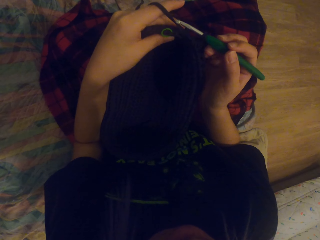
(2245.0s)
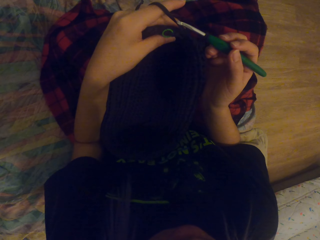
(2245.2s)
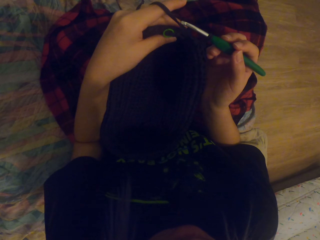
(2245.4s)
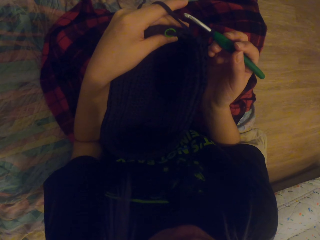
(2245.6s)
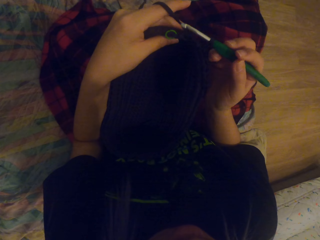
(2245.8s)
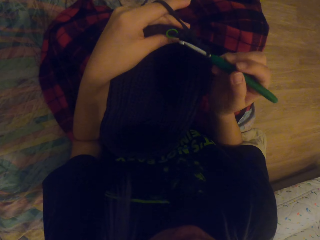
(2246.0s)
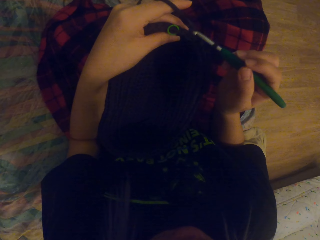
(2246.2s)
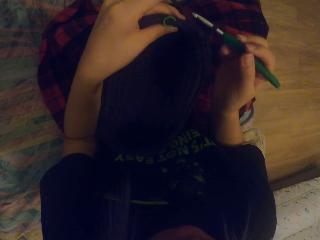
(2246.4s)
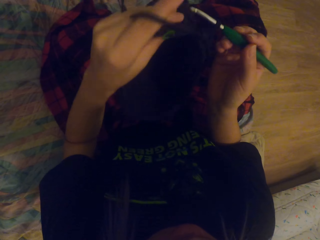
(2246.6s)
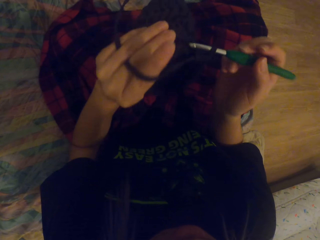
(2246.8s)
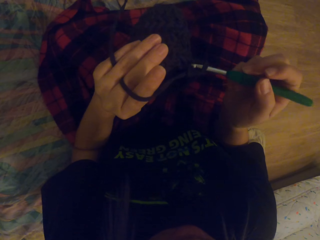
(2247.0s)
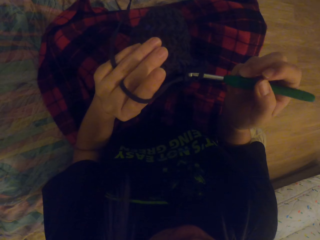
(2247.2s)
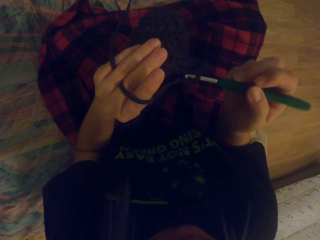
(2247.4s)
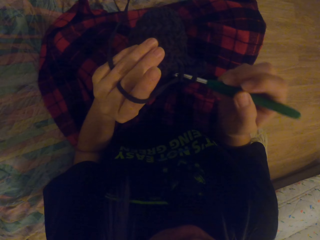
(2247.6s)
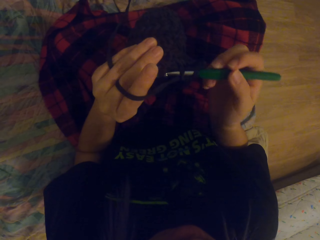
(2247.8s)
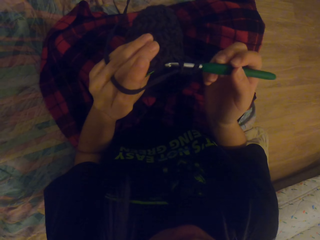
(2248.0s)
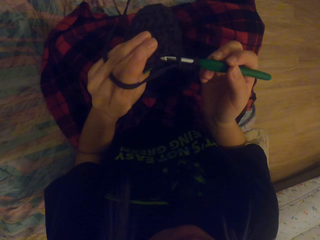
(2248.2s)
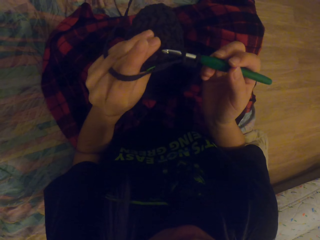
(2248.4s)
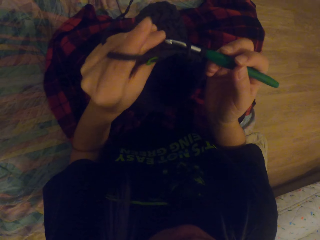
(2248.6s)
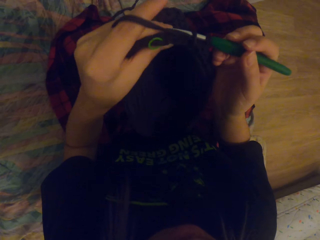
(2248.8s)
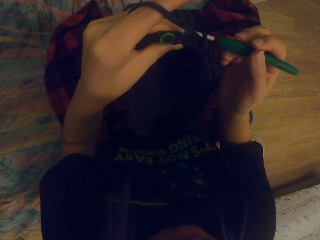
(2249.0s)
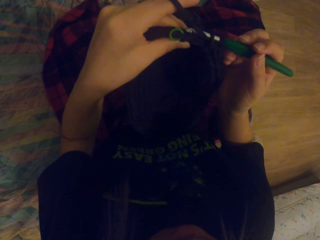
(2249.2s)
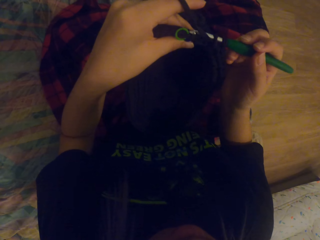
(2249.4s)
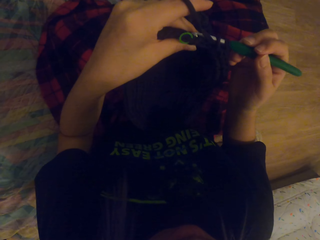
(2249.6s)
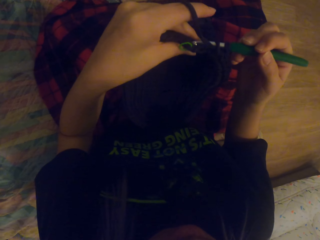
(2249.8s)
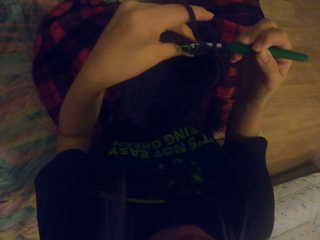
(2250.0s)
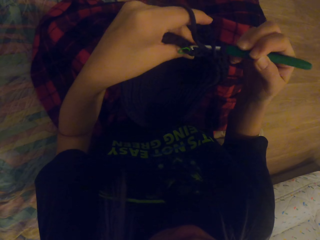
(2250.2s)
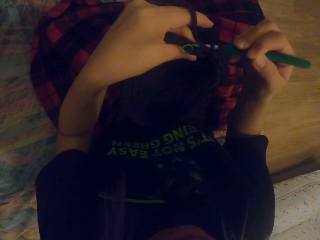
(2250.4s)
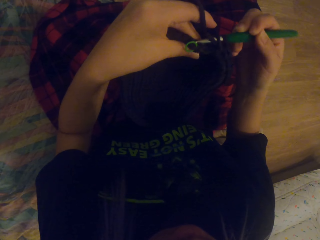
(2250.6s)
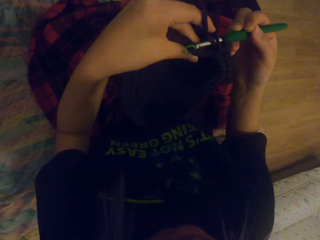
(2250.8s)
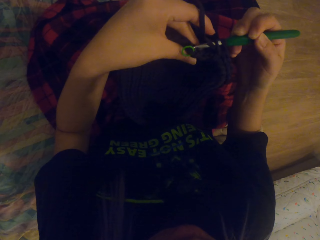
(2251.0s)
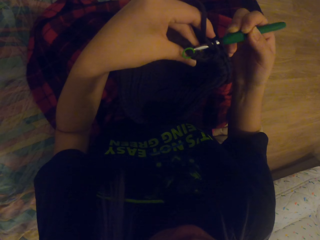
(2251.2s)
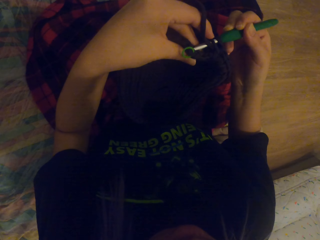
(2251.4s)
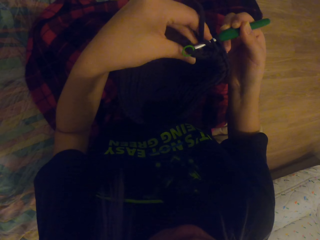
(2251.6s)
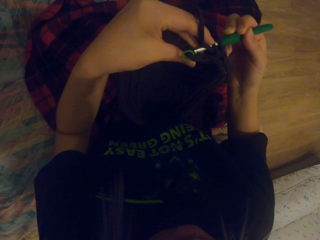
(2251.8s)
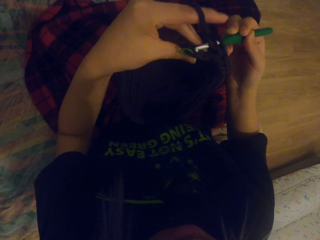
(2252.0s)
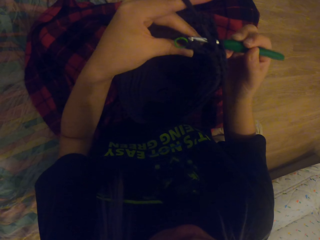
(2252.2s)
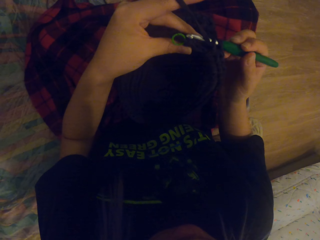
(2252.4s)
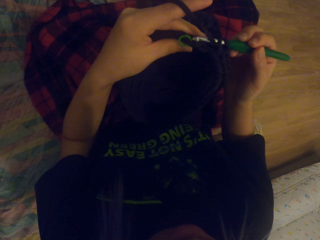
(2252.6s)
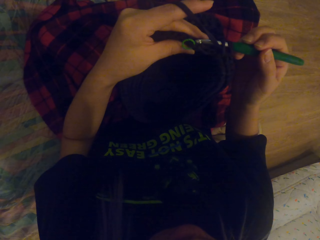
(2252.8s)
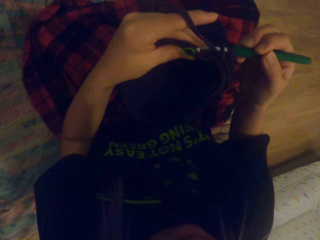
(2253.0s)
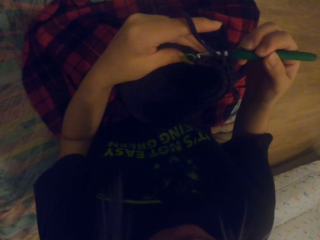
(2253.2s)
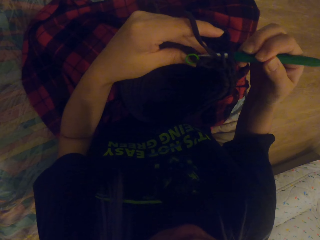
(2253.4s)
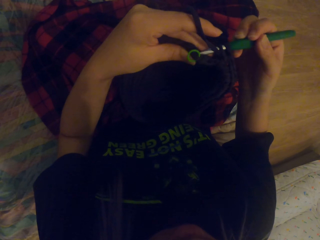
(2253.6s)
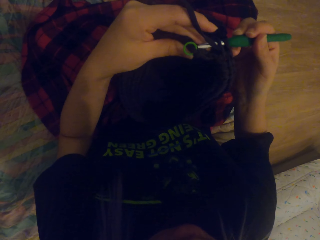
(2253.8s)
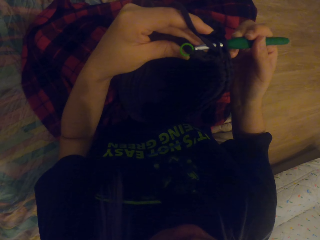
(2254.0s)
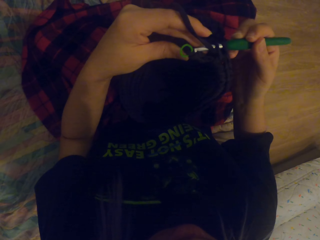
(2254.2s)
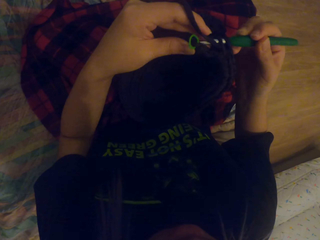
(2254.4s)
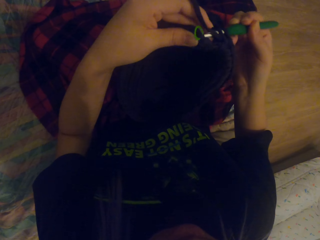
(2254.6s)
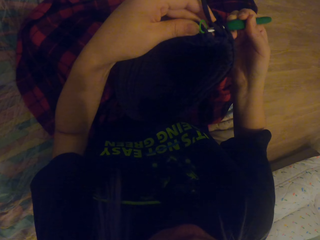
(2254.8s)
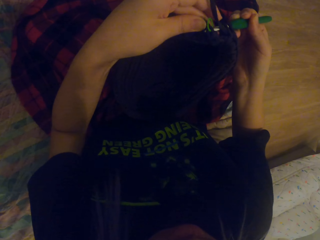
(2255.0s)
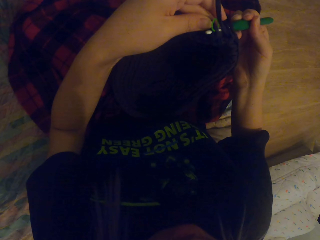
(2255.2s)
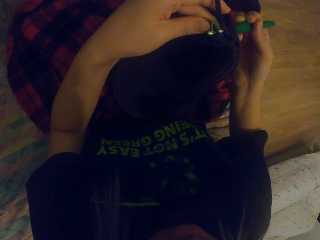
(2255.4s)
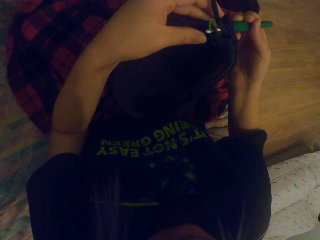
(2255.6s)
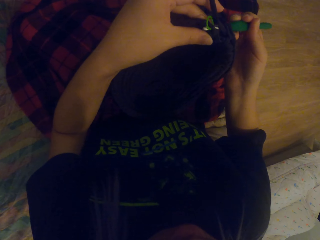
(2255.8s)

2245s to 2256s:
The camera wearer crochets the yarn in with a crochet hook.

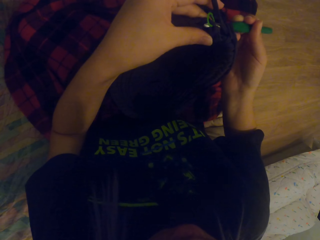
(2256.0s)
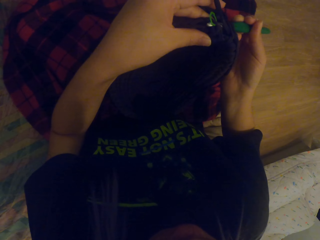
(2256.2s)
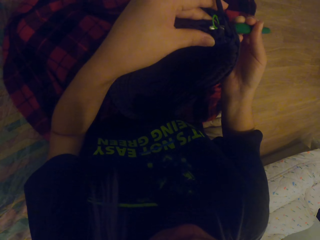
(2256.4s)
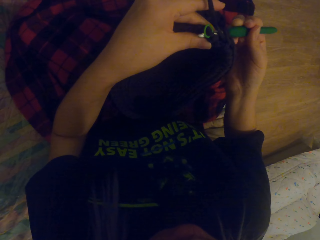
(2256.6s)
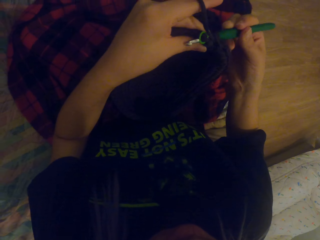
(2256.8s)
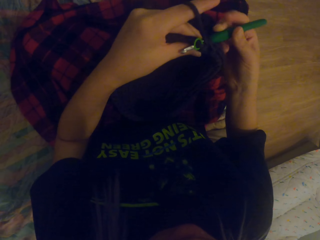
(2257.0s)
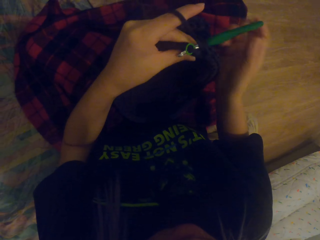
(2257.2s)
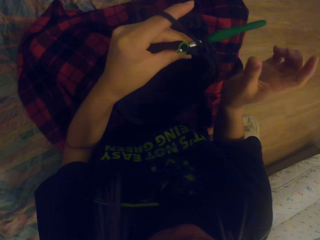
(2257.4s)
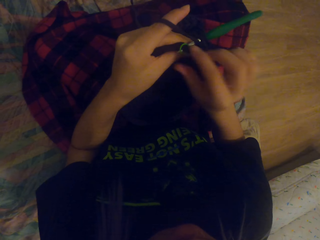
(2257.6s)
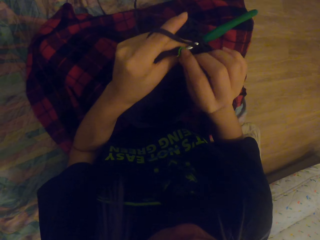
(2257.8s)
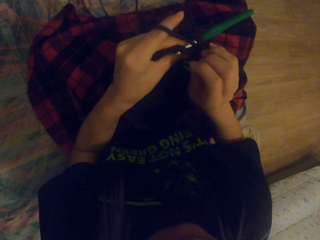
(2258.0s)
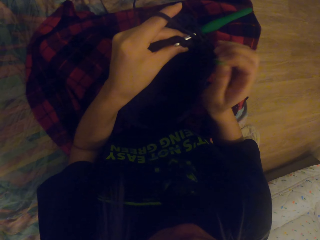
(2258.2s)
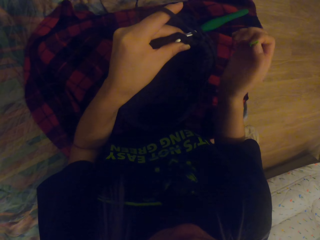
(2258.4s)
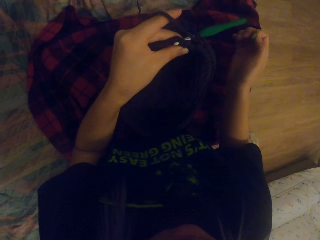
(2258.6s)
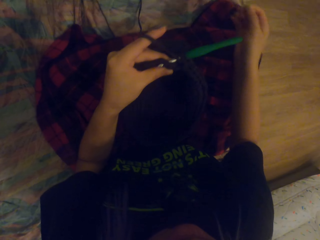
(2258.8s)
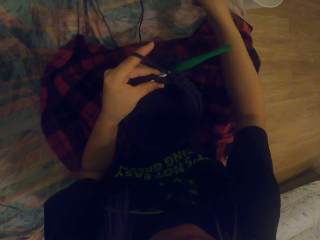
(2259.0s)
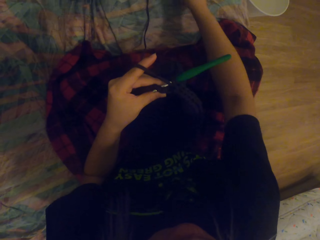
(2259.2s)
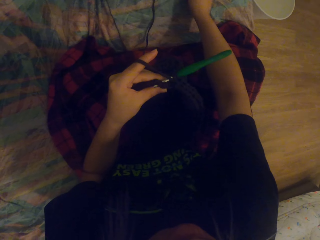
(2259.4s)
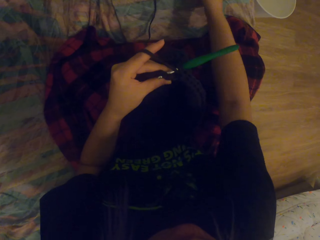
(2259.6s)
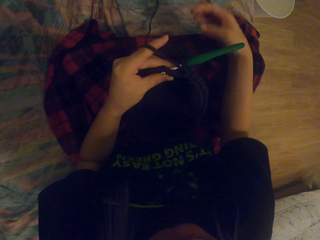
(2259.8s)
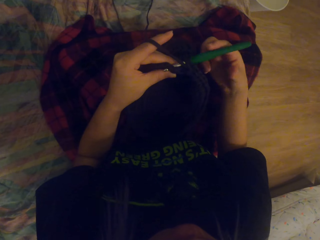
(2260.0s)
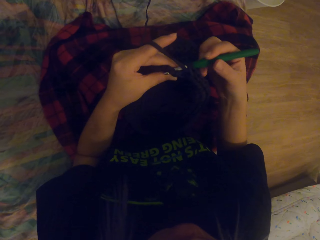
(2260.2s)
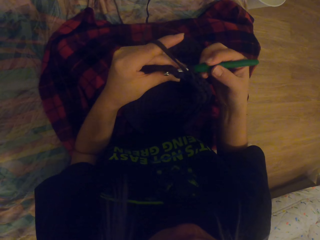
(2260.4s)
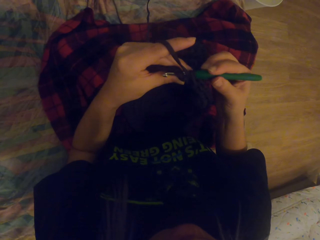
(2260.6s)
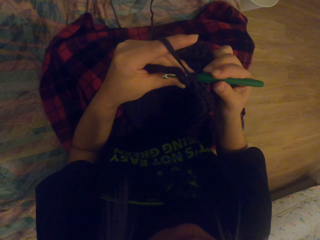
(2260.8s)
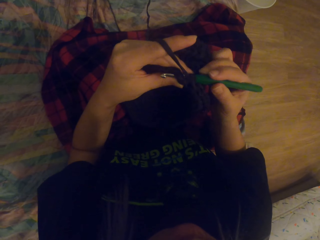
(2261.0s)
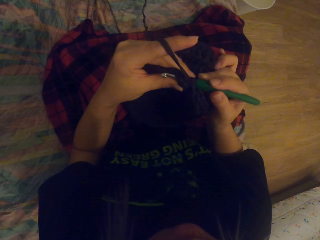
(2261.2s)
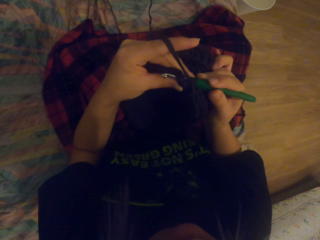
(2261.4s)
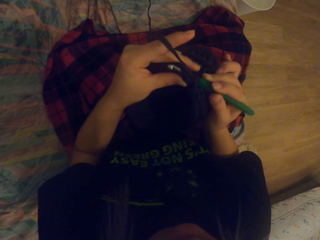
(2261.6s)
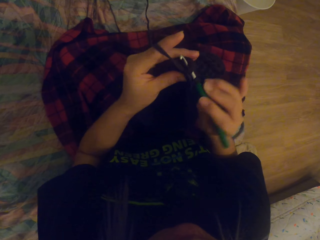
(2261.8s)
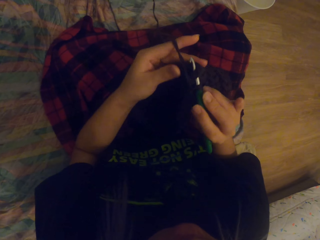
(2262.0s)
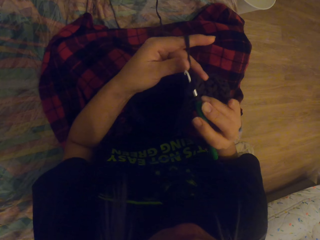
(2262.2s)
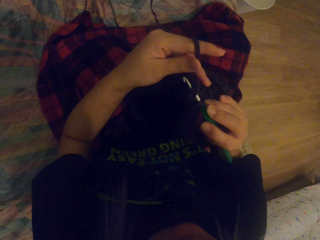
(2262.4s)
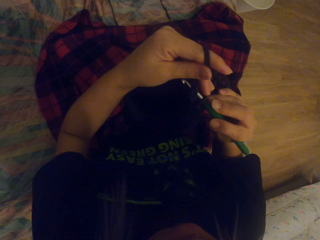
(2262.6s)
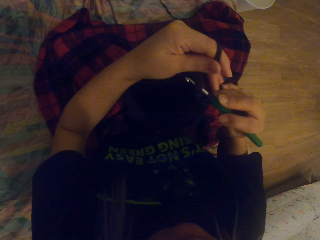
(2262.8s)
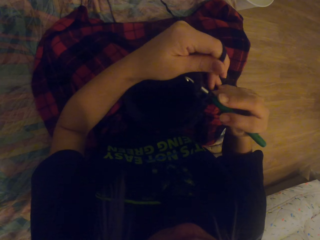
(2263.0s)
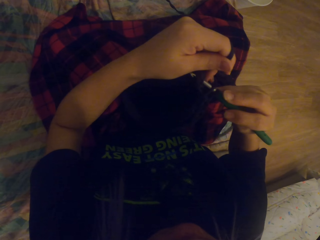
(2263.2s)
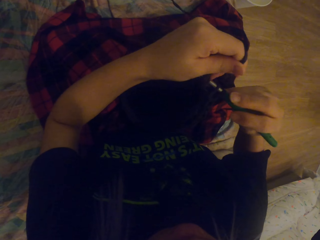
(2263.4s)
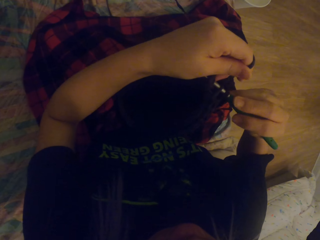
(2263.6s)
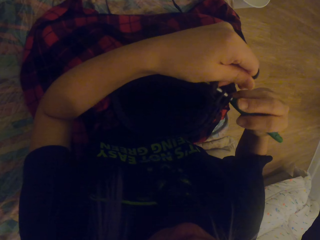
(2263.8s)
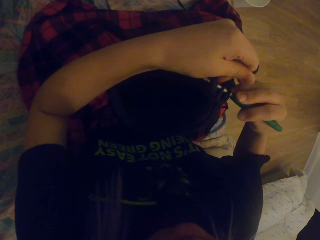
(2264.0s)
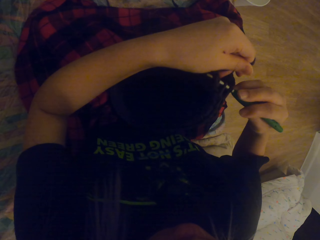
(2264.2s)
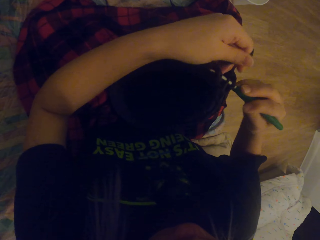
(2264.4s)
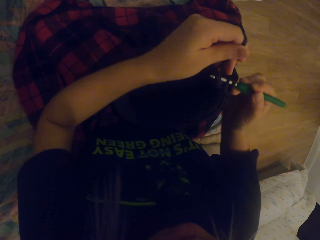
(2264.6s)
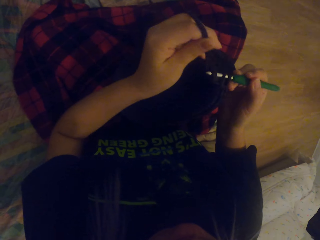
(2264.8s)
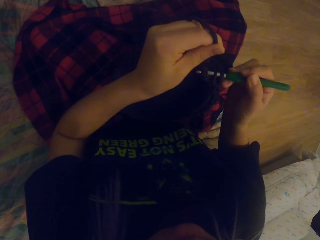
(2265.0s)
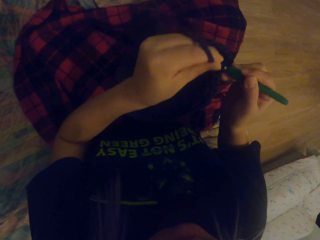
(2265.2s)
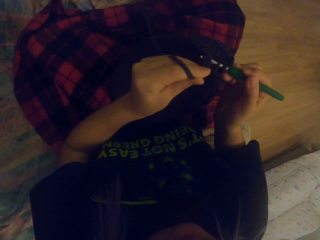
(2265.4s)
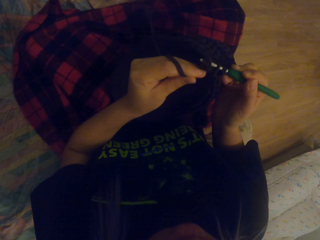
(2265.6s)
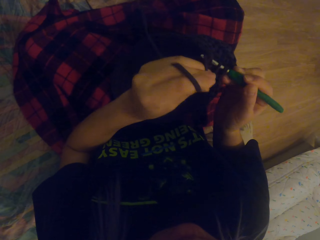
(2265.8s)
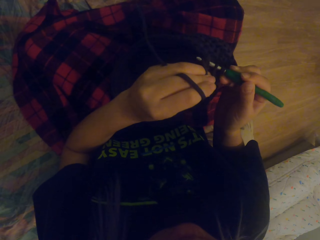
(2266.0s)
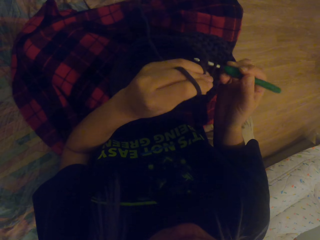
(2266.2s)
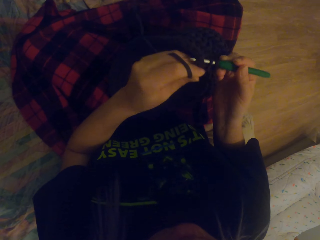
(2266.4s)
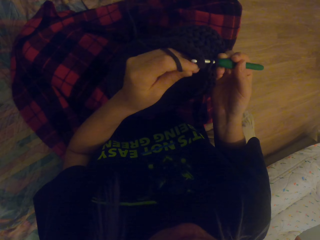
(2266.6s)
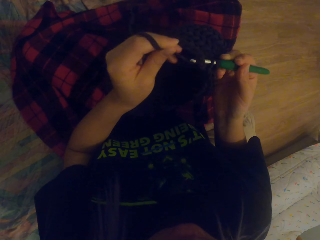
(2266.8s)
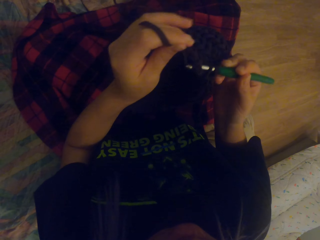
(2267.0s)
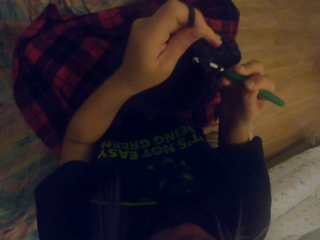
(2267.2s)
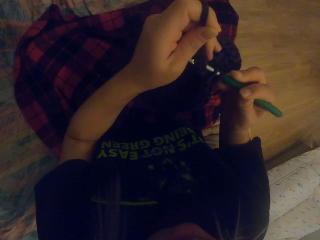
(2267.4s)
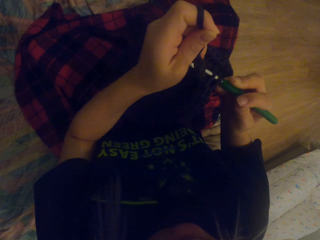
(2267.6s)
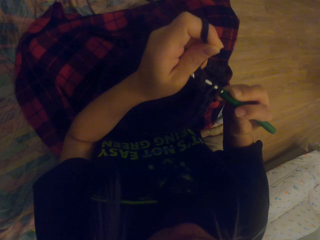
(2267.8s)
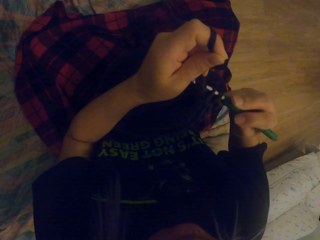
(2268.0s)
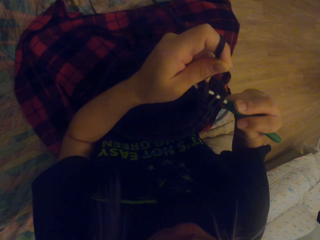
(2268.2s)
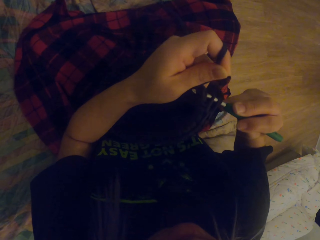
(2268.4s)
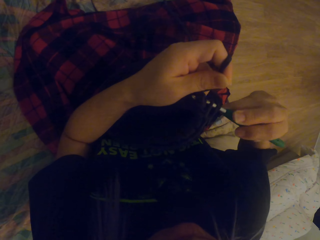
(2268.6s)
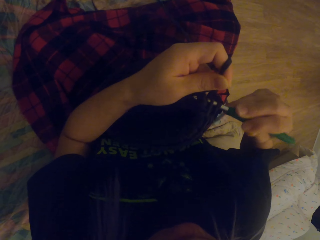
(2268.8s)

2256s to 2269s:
The camera wearer removes something on the crocheted yarn from the bag. They put something on the floor. They hold the crochet hook. They crochet the thread in. They fold a string around the crochet hook.
